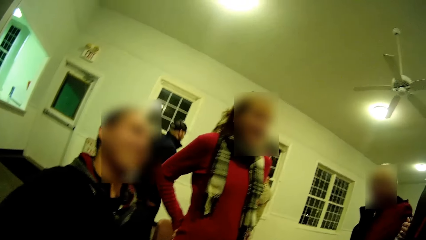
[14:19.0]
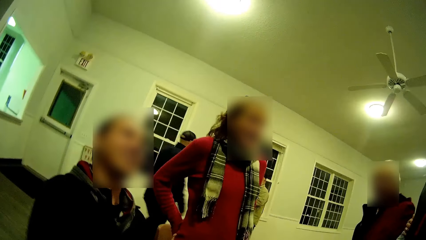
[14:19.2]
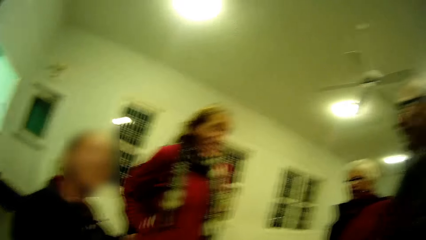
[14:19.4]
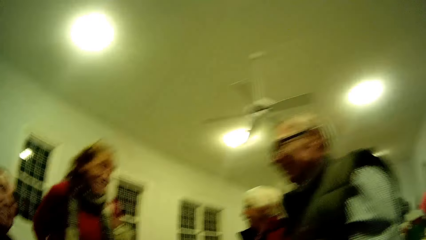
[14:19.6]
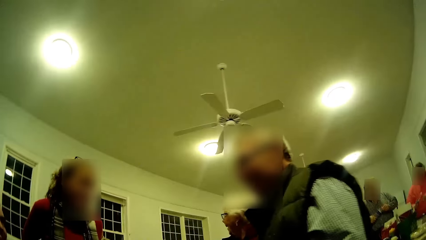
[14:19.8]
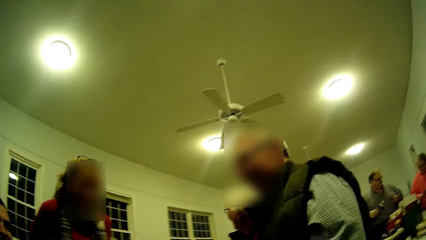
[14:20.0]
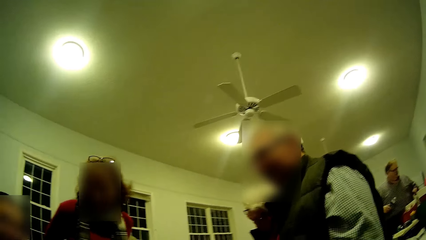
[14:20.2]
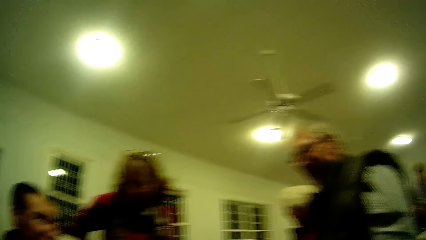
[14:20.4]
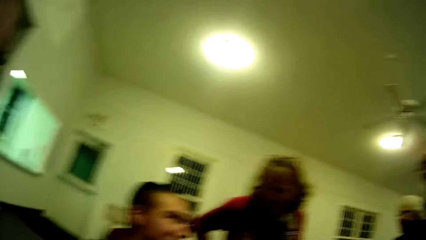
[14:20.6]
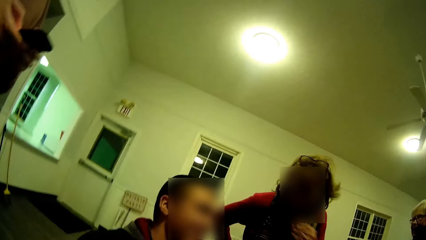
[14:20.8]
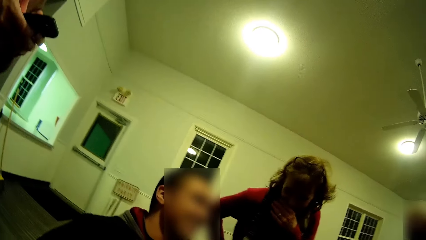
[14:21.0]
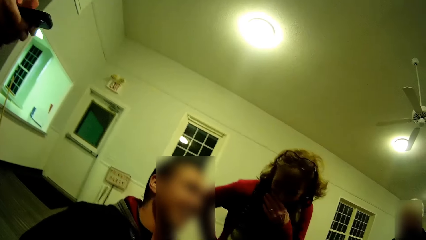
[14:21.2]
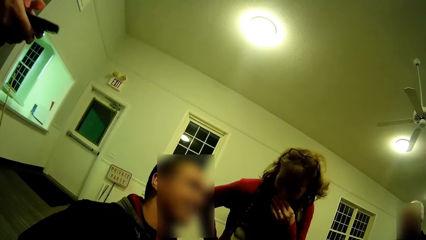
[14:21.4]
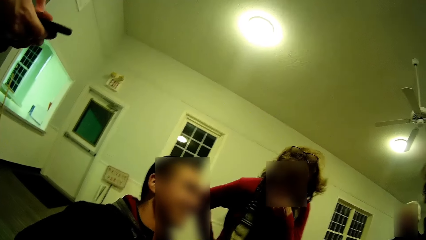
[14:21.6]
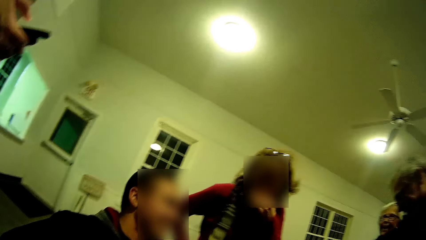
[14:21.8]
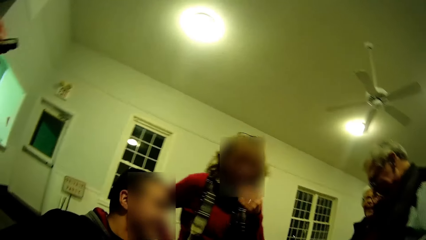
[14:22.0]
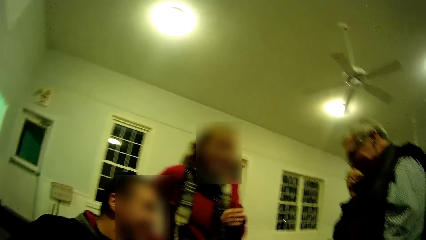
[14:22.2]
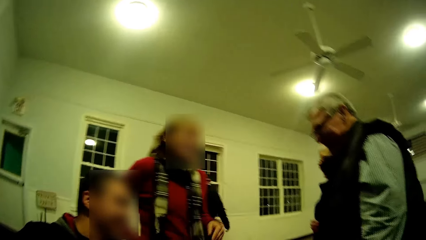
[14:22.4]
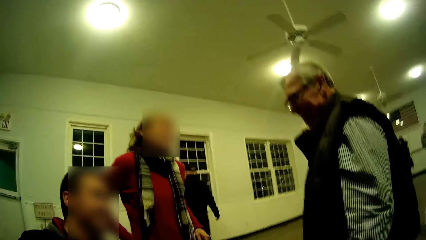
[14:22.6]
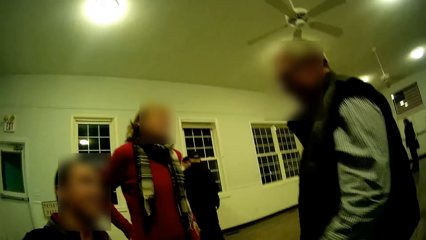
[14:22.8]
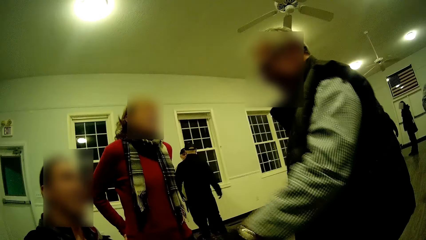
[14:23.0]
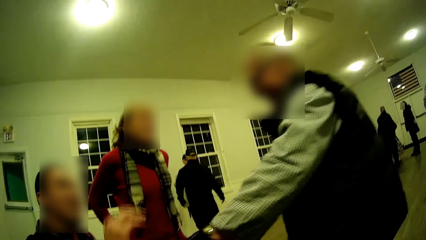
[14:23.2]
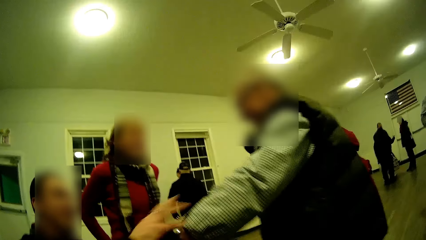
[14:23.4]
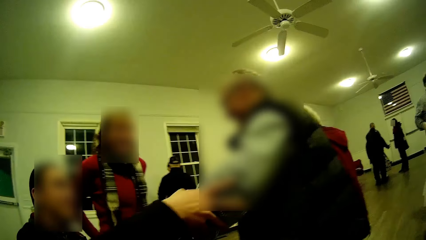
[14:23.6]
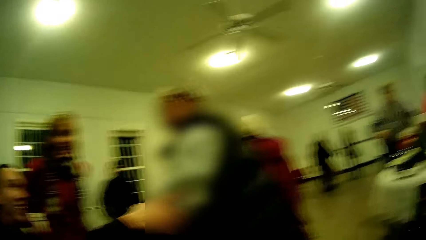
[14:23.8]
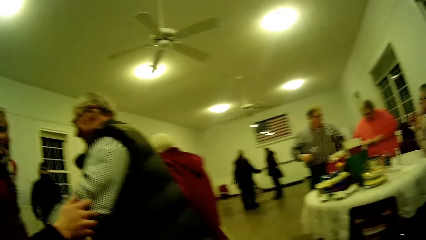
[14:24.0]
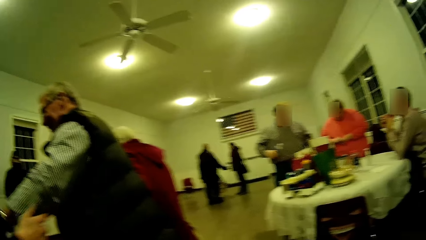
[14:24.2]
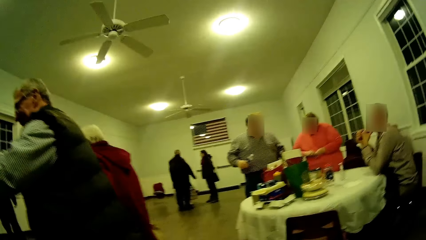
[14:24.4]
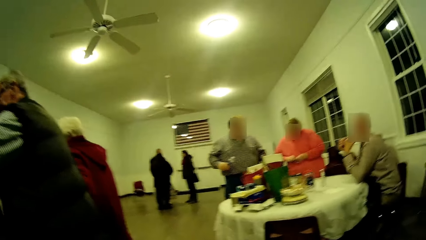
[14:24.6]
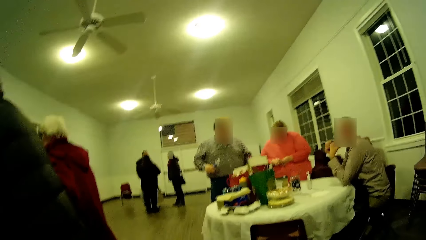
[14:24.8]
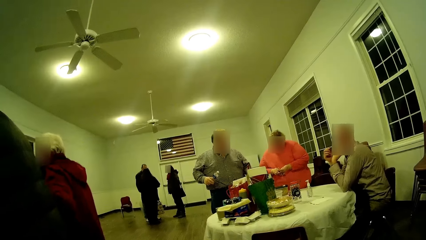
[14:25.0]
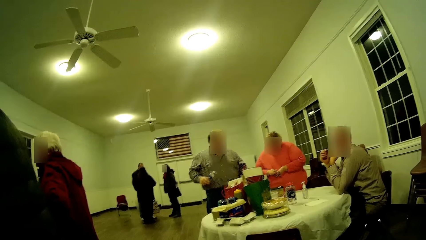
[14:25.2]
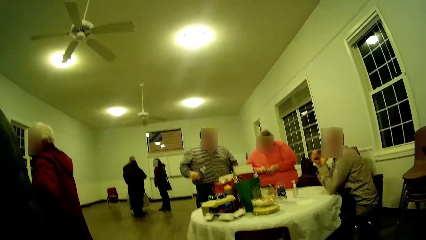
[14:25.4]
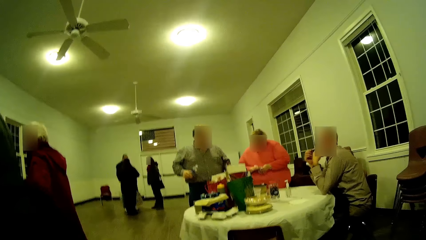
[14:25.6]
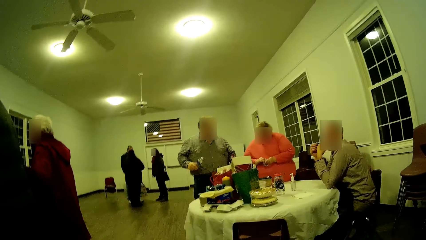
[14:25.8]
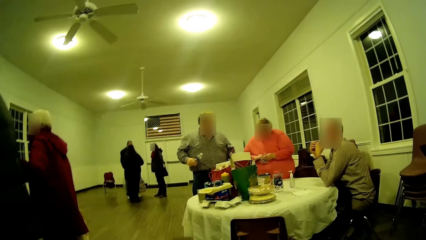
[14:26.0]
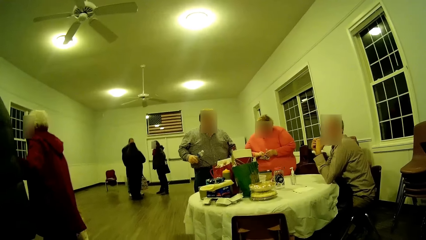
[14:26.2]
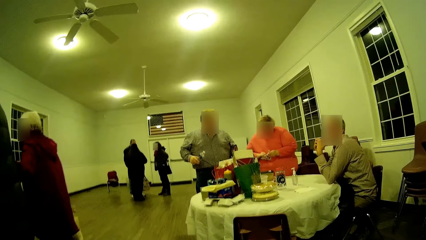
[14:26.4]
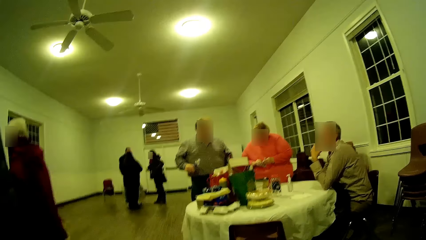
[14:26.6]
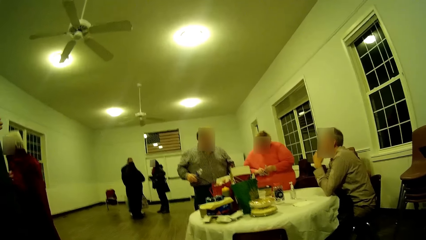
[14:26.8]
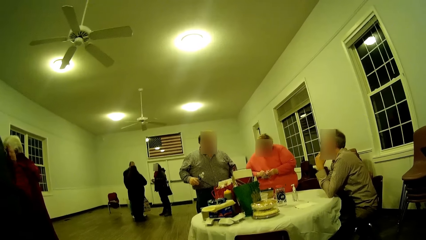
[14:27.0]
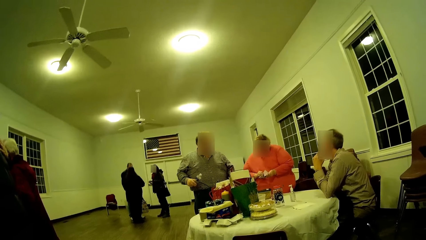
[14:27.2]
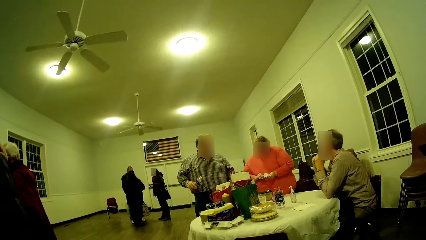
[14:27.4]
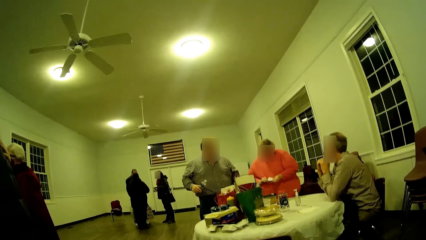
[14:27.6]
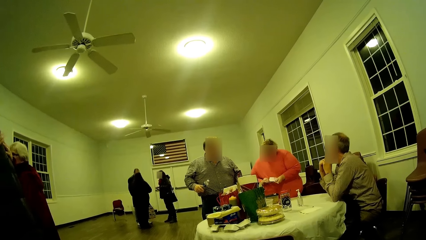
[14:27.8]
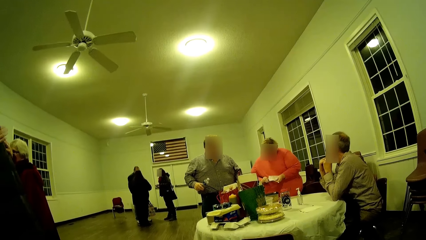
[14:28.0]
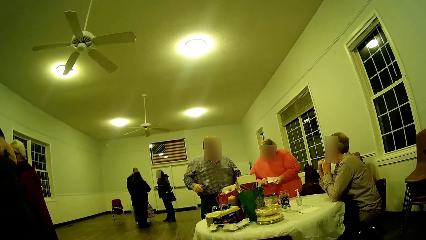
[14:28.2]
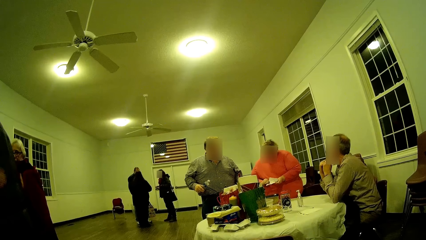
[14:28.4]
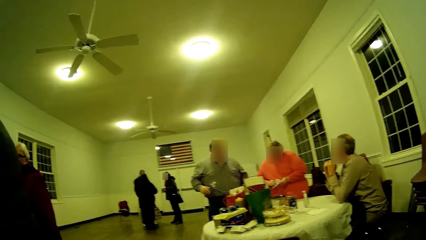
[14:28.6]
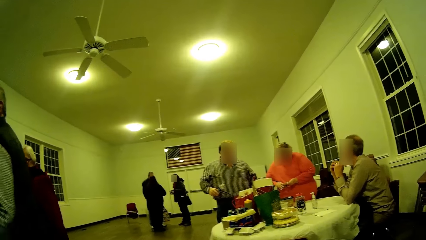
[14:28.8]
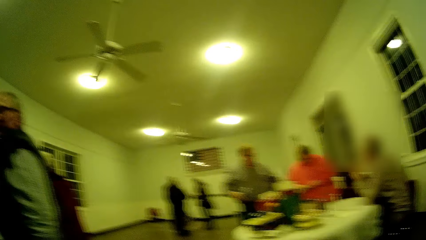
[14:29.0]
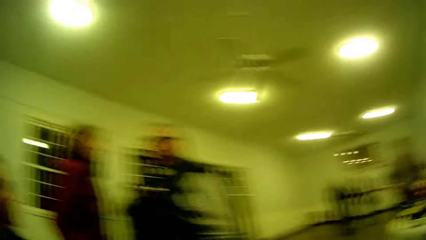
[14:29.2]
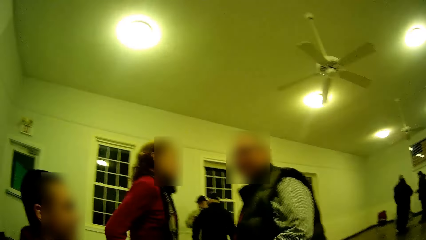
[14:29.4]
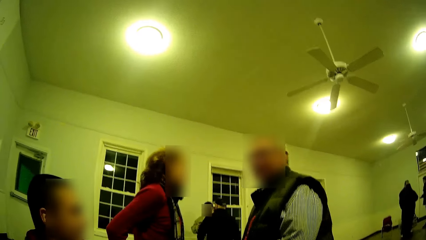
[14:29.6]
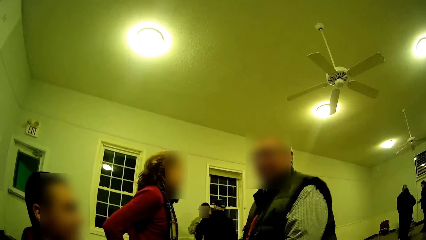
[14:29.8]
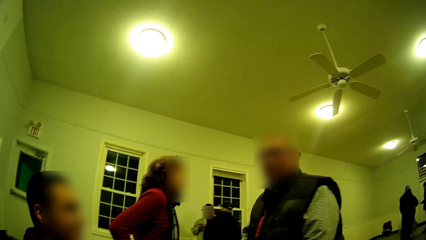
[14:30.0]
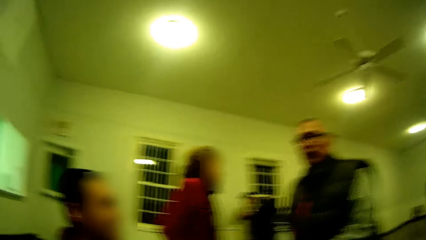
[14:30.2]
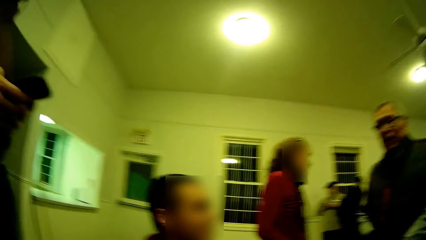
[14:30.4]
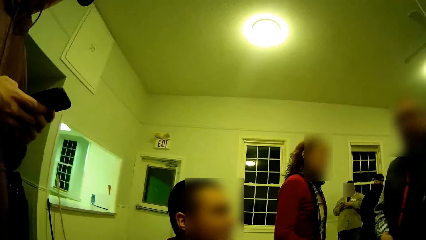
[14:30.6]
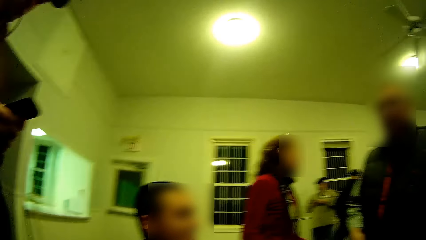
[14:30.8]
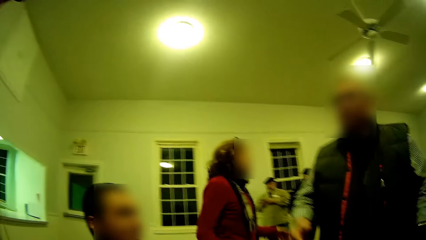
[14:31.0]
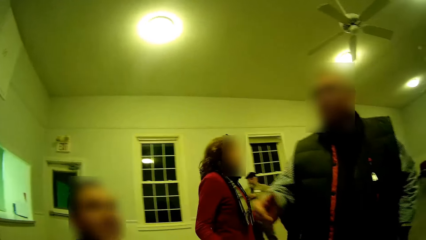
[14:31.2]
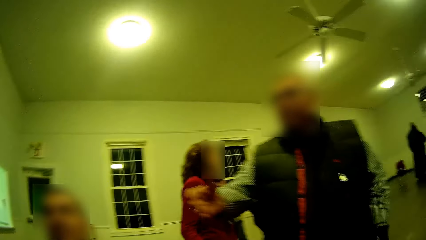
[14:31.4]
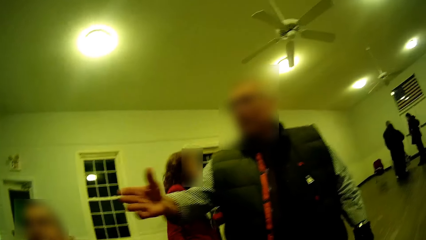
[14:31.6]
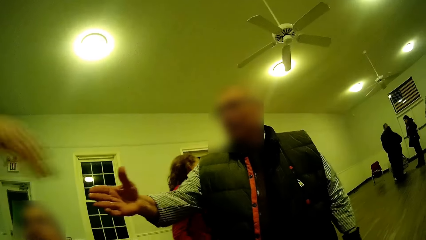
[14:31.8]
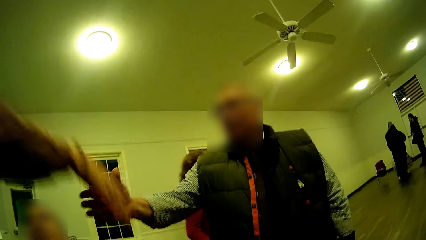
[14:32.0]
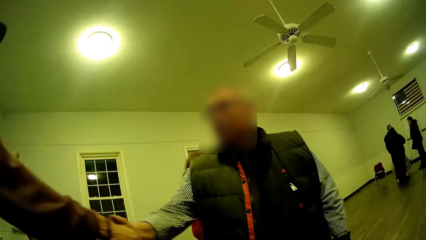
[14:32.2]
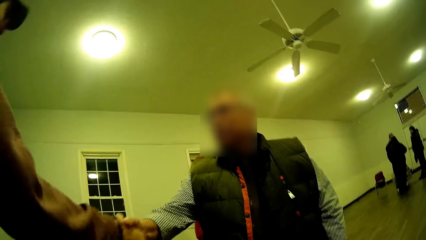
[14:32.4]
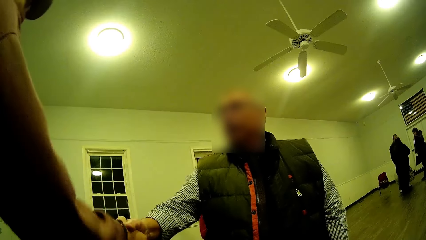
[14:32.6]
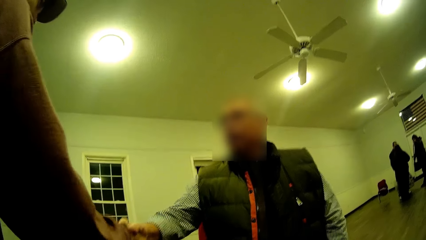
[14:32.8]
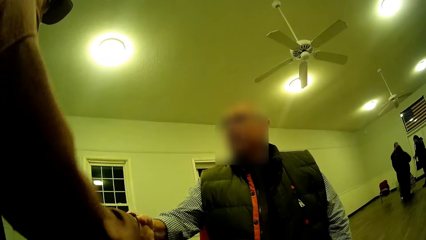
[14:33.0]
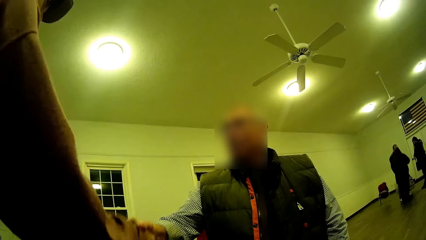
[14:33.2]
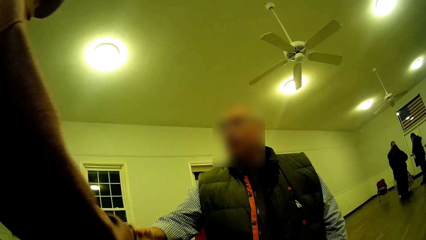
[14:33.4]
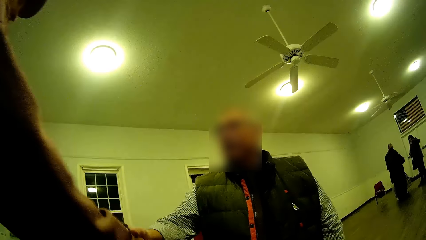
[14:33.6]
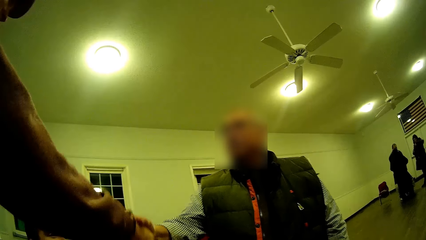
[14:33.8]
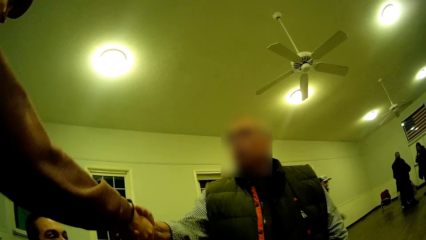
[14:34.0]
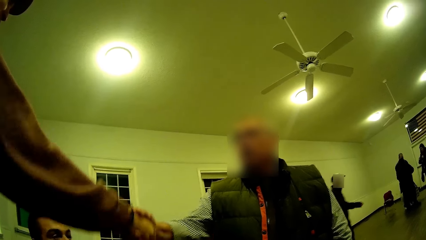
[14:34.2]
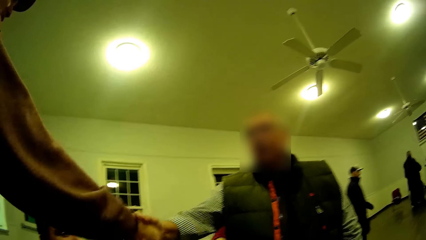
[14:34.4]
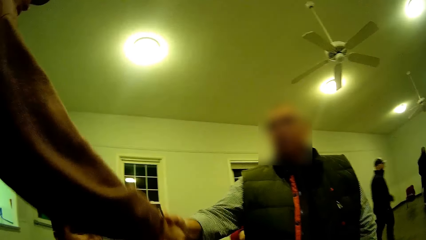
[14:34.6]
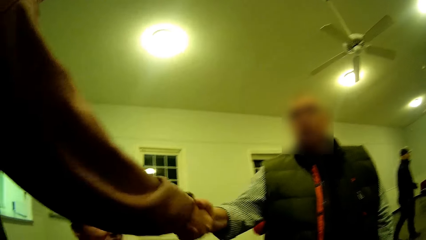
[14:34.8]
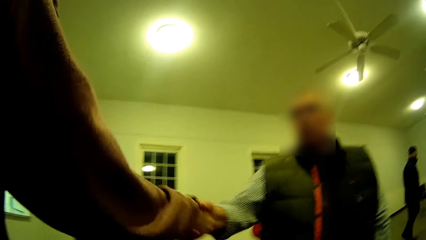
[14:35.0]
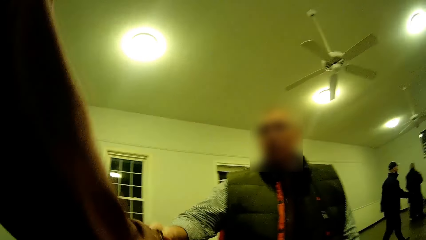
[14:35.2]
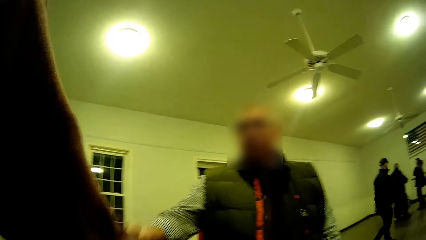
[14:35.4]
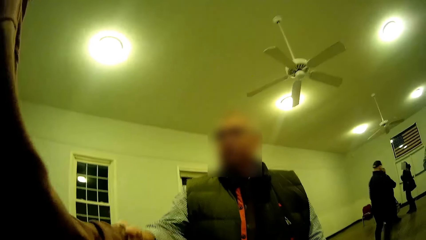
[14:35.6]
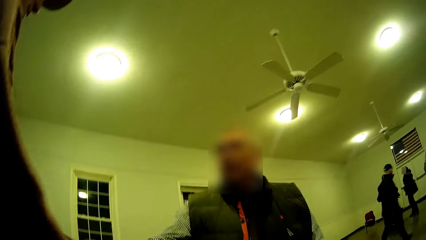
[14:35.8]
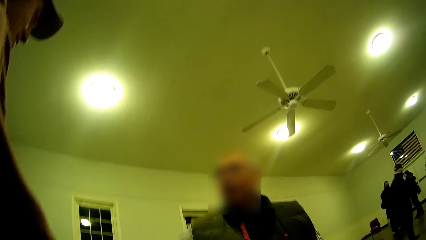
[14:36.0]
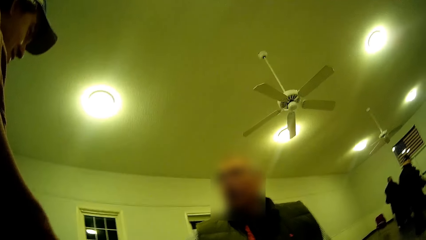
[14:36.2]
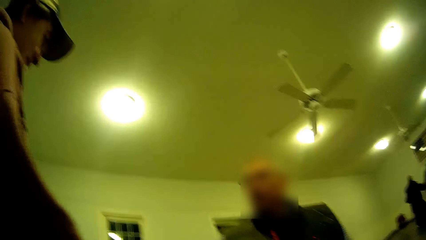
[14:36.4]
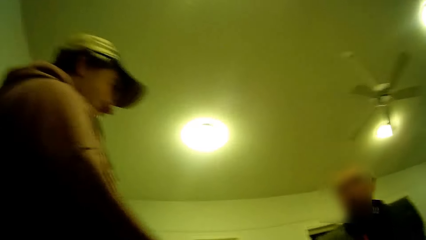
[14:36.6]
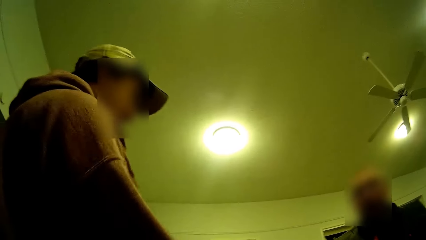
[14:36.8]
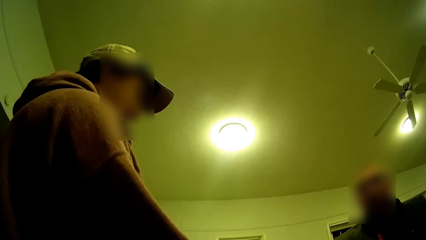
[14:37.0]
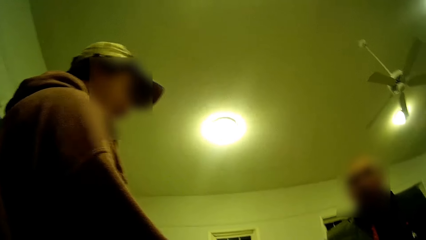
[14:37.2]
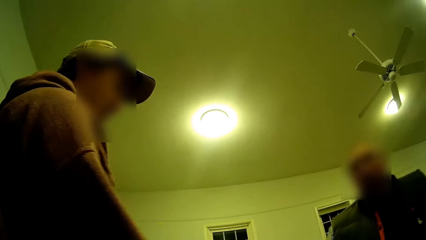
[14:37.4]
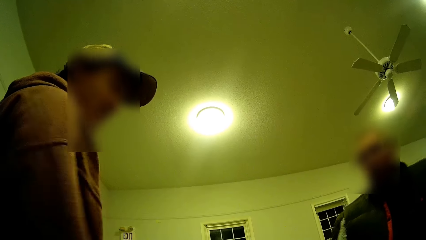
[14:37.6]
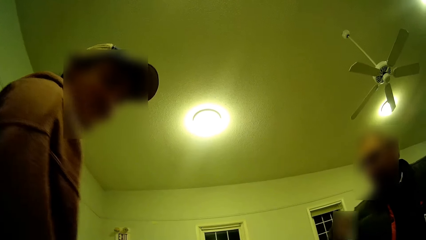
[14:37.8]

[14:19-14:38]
A man talks. A woman nods her head. Another woman talks. A third woman lifts her hand, rubs her mouth and puts her hand down. The first man touches another man's hands. The second man walks. The second woman walks. The first man removes his hand from the second man. The camera wearer looks around. The second woman removes her hand from the second man. The camera wearer turns around. The second man hangs the second woman. A third man presses his phone. The second man walks, shakes the third man's hand and greets the third man. The third man shakes his hand. The third man removes his hand. The second man removes his hand from the third man.
